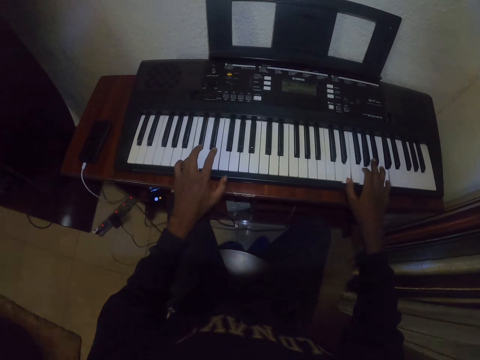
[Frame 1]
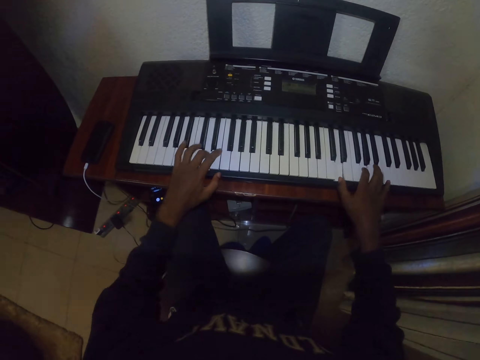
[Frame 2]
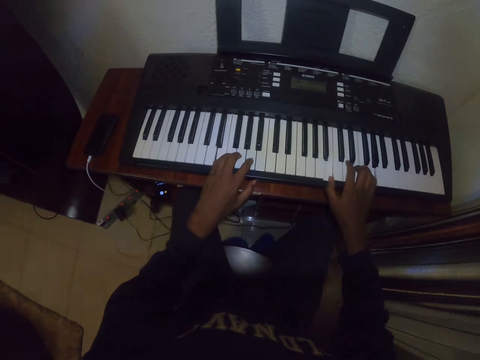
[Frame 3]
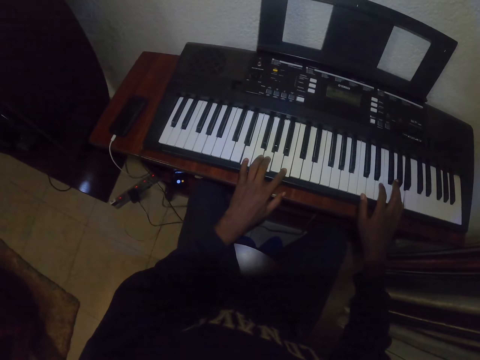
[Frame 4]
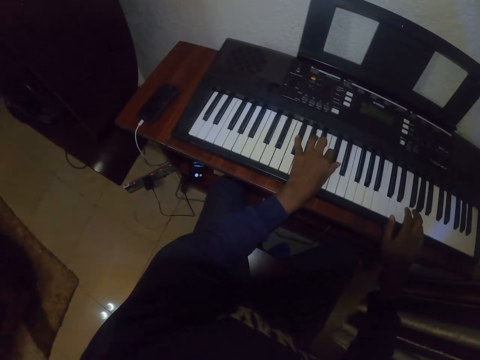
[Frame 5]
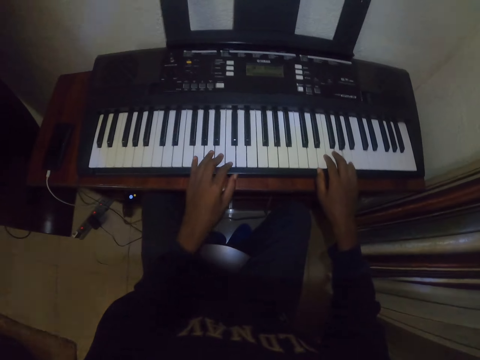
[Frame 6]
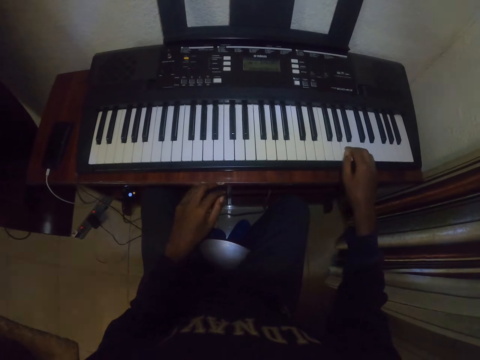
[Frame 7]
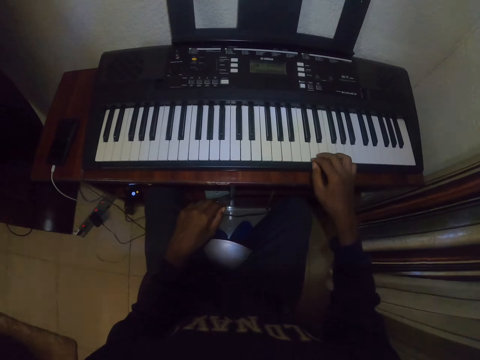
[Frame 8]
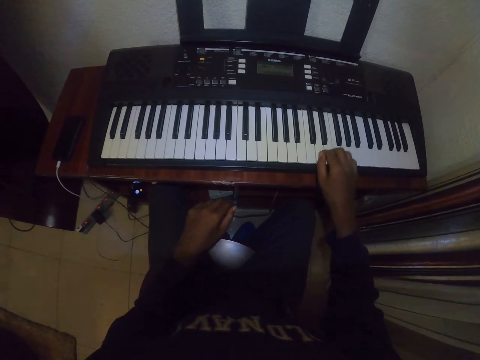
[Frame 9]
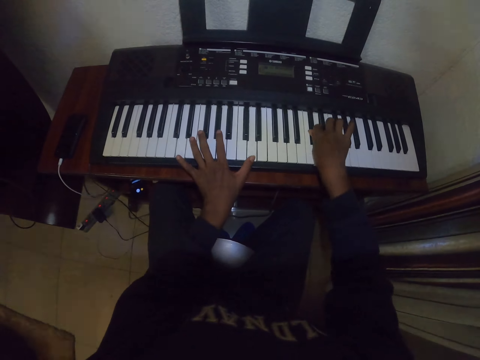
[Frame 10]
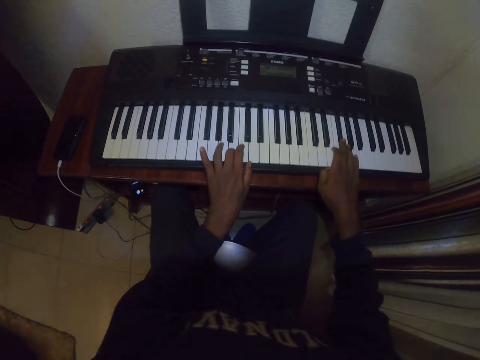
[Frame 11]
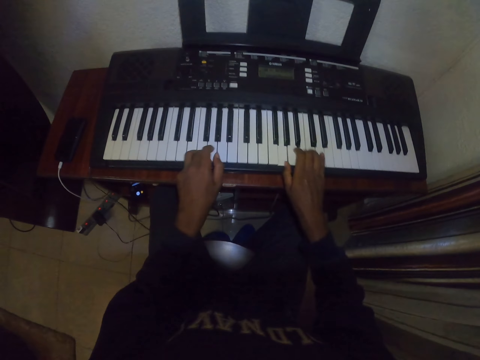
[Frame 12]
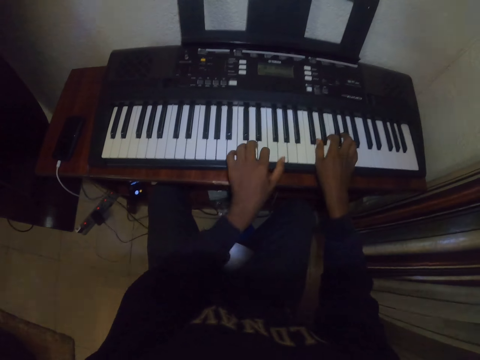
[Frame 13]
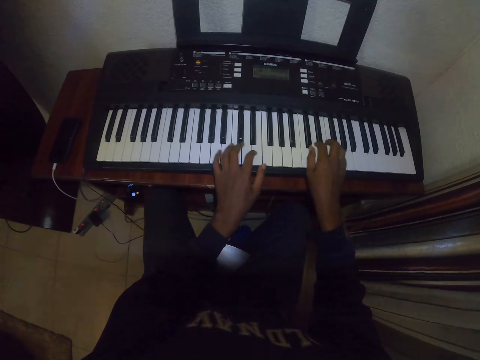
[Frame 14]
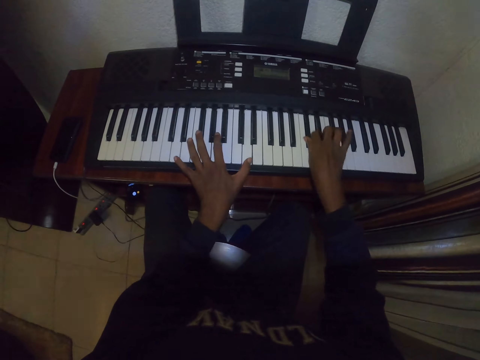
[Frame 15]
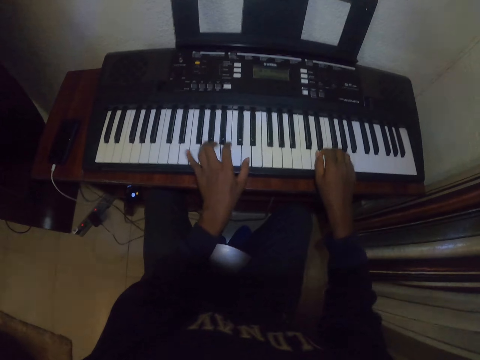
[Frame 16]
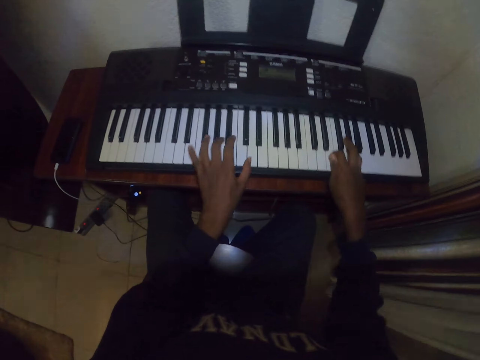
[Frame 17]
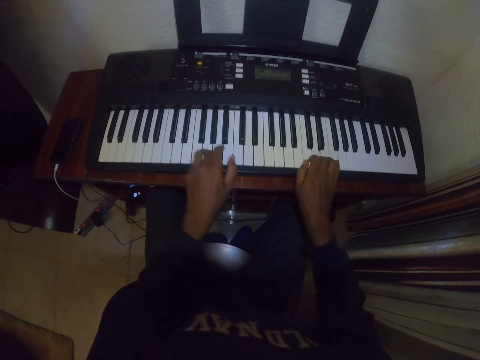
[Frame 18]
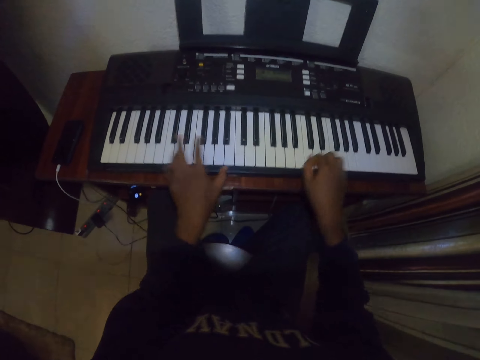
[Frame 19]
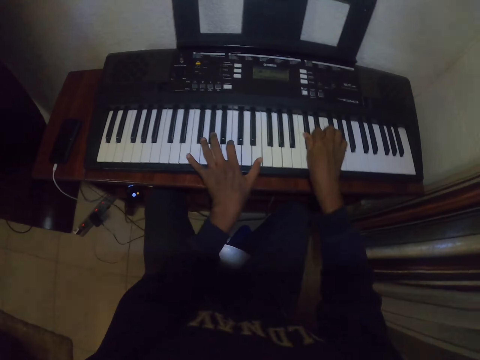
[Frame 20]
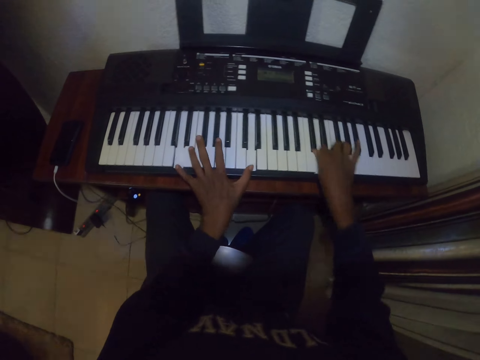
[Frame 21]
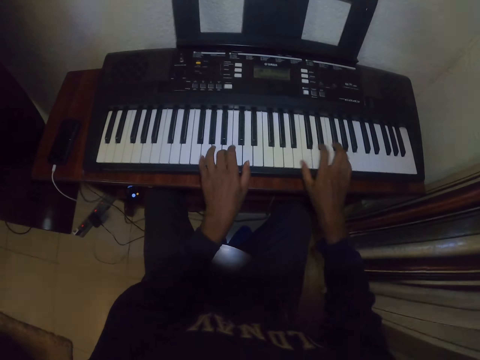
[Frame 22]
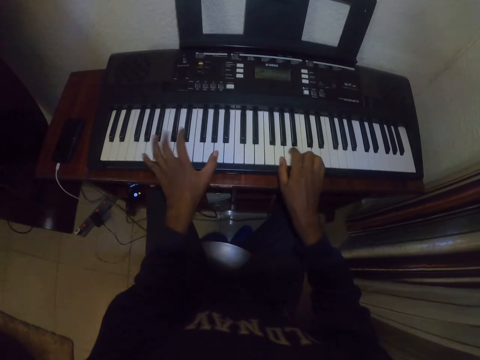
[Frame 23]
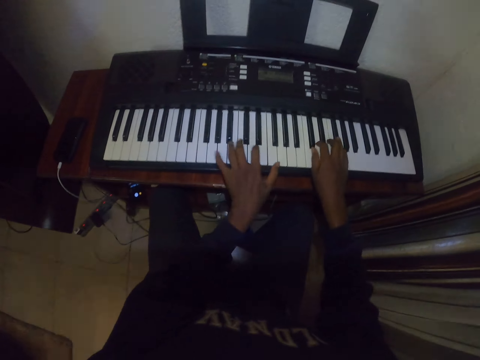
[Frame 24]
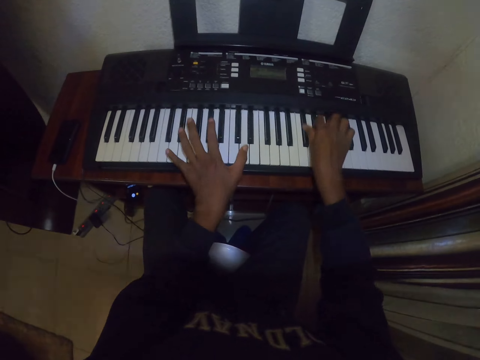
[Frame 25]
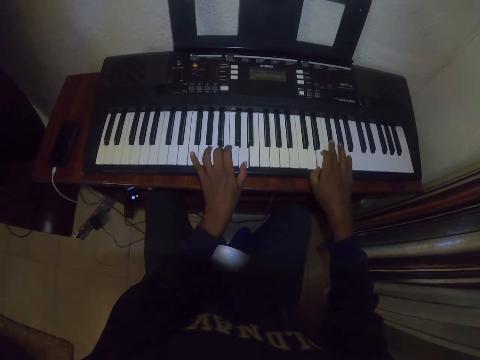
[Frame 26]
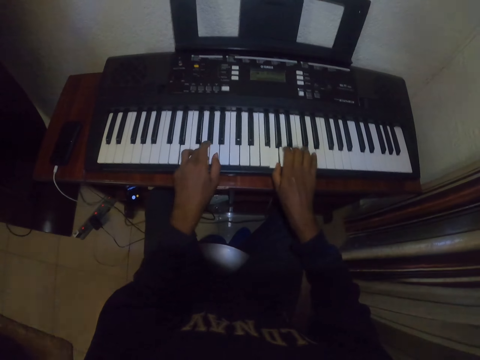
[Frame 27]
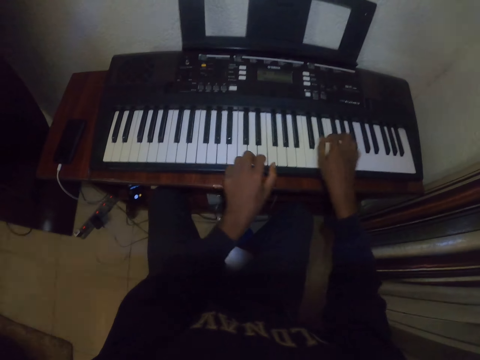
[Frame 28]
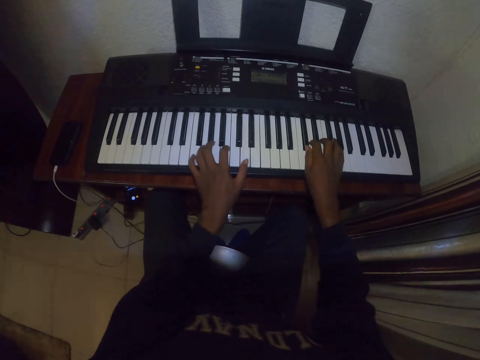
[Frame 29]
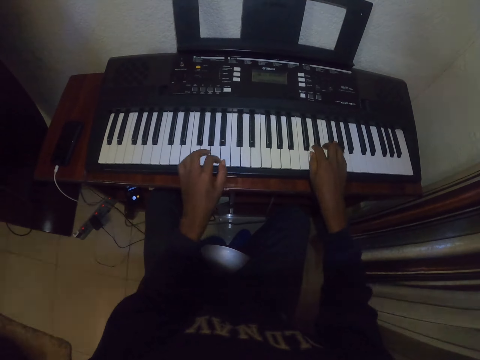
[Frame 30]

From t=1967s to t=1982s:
The camera wearer looks at a phone charging. He plays a piano, places a hand on his lap, places a hand on a keyboard and plays the piano.

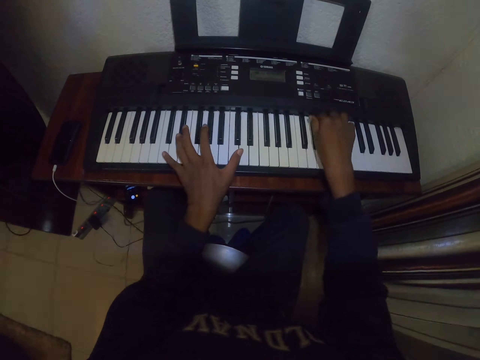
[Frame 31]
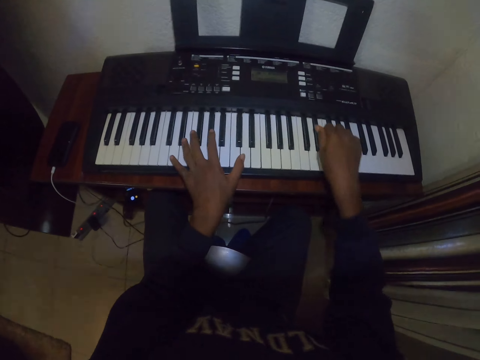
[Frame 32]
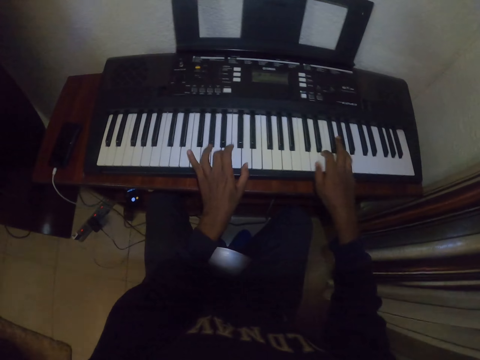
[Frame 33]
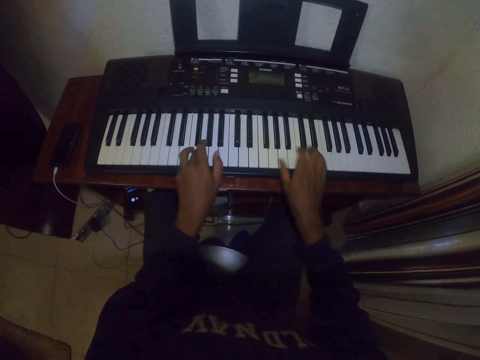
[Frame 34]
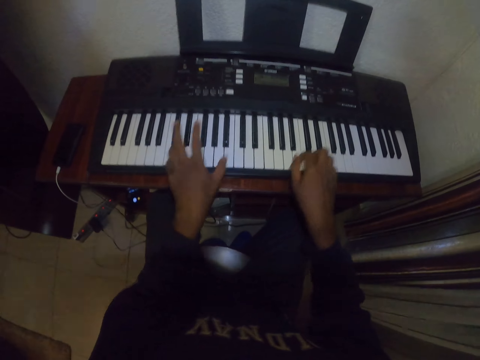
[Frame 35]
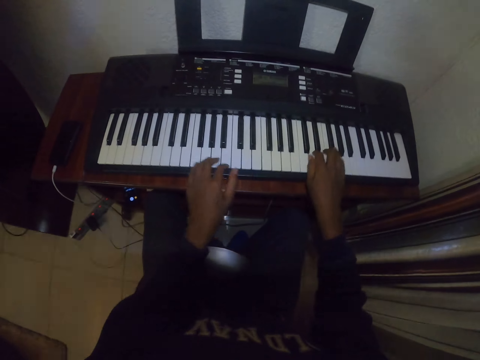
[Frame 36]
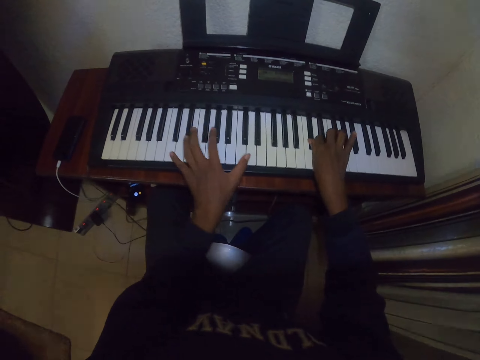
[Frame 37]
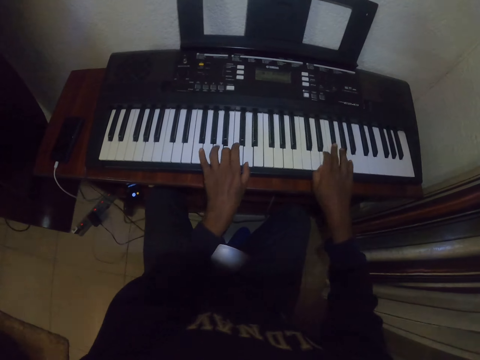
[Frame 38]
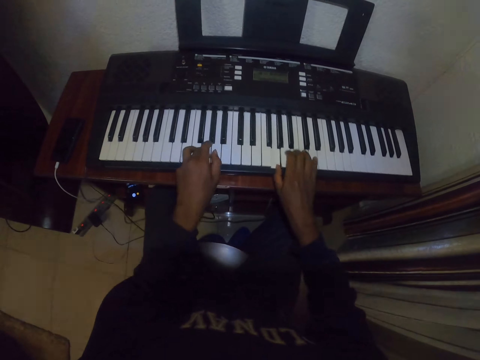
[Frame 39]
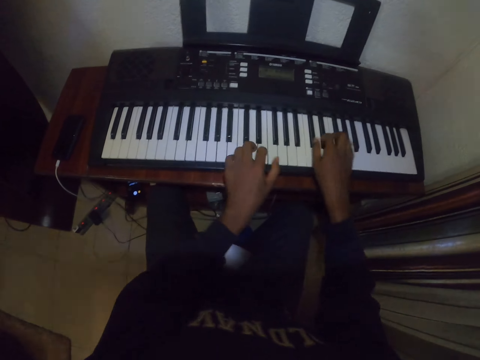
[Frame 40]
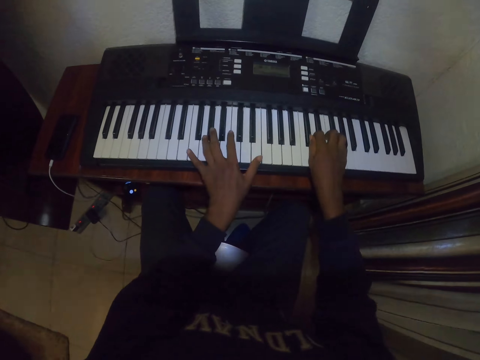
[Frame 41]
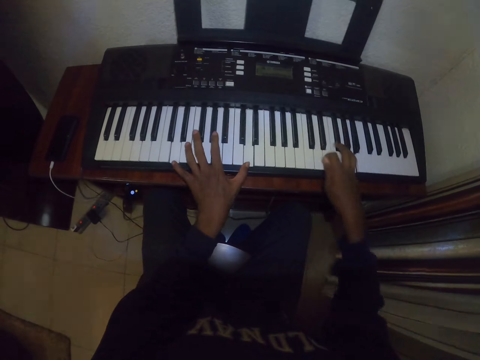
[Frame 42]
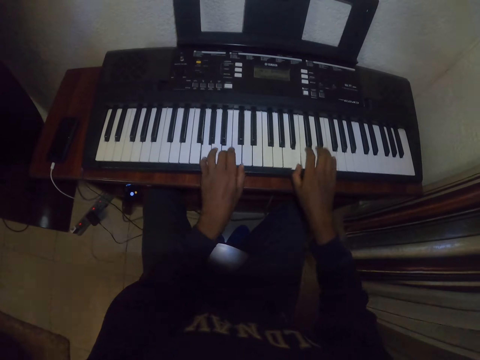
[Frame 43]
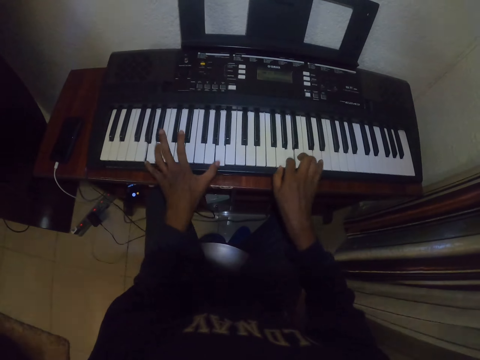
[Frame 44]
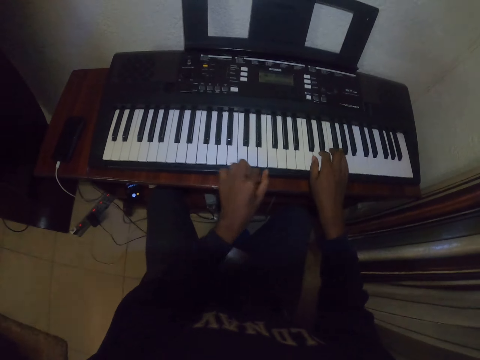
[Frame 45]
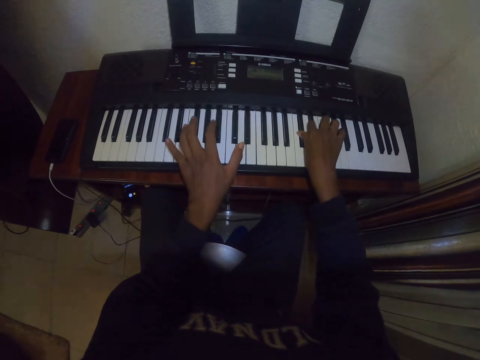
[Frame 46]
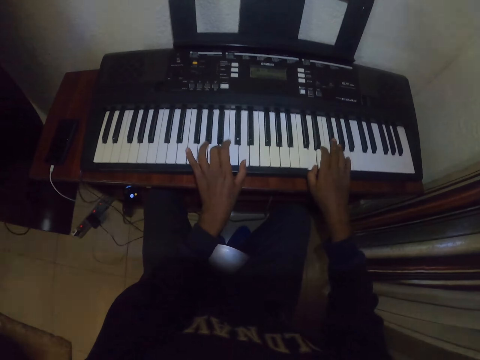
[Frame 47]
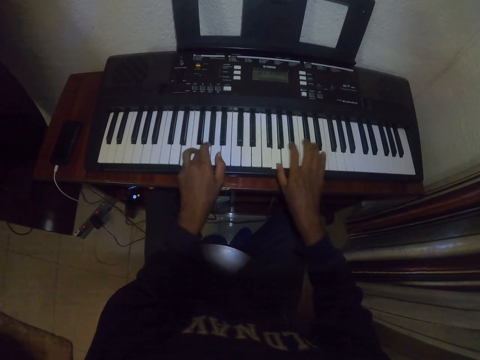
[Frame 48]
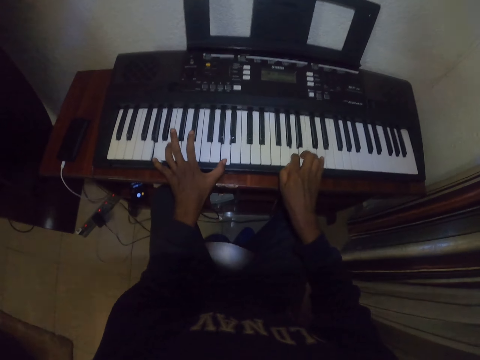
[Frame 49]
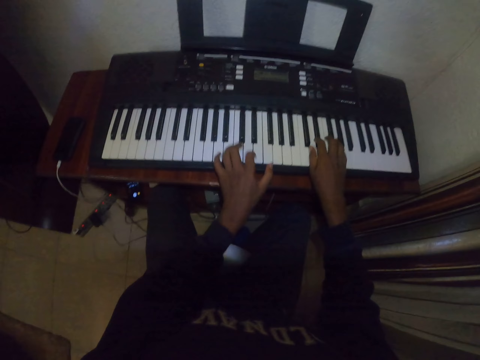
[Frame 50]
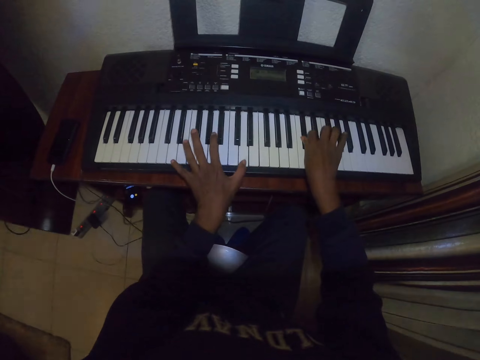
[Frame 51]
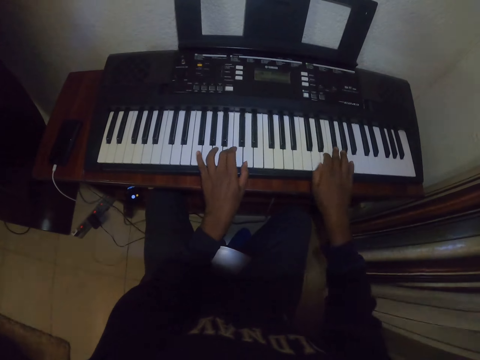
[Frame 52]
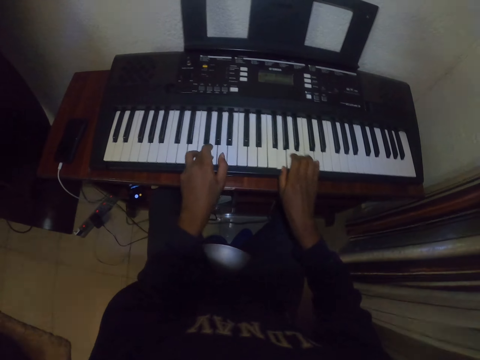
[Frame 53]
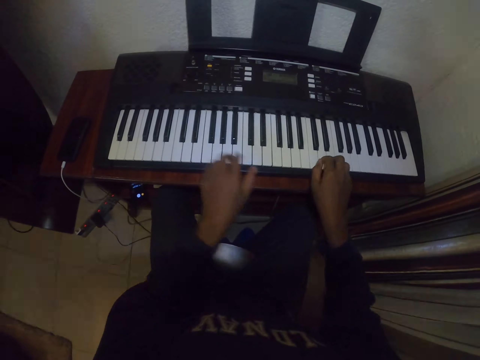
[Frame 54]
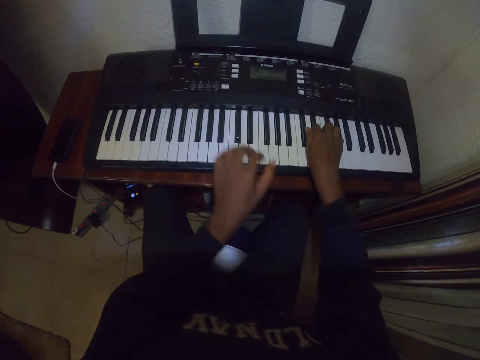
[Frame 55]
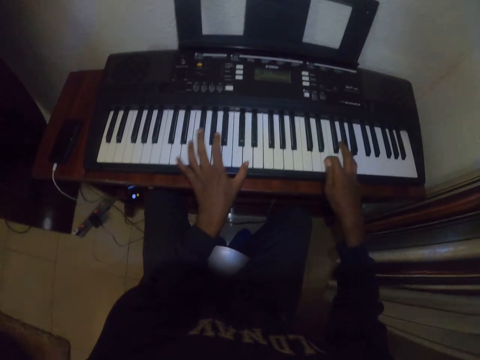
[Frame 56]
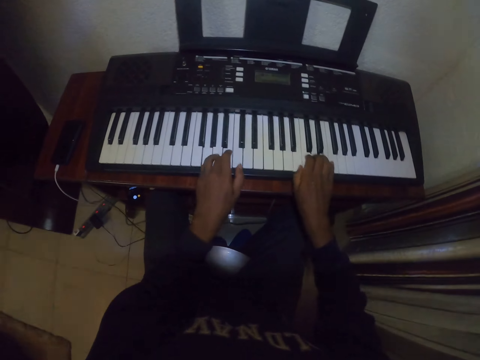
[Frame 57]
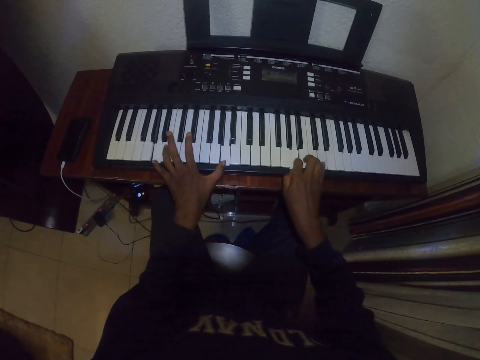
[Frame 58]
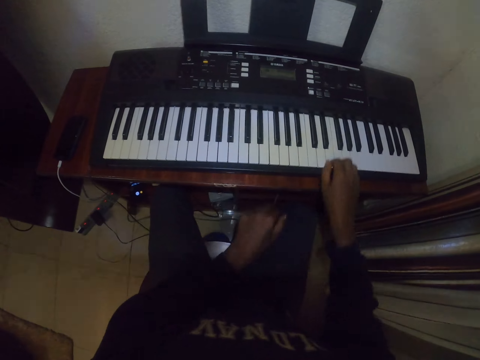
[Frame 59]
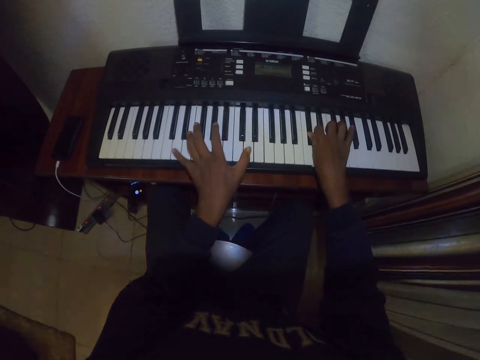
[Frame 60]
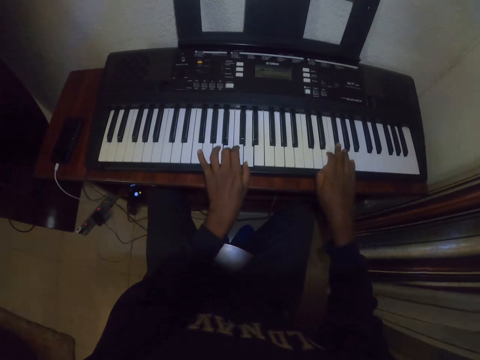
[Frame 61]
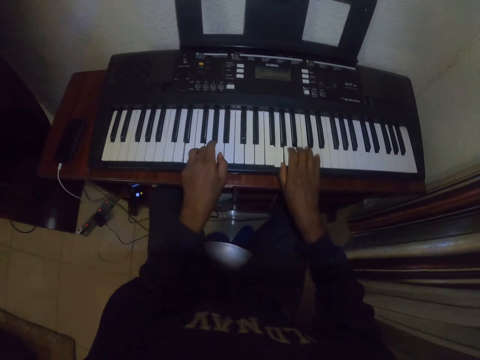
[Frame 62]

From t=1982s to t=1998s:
The camera wearer presses piano keys. They press the piano keys again.
